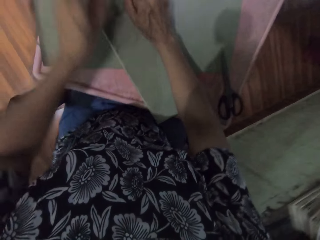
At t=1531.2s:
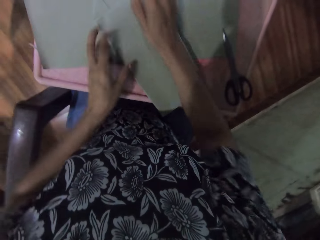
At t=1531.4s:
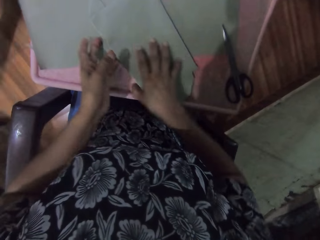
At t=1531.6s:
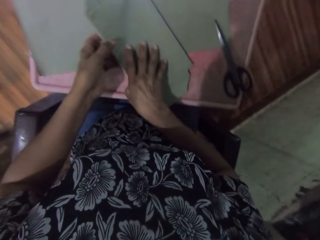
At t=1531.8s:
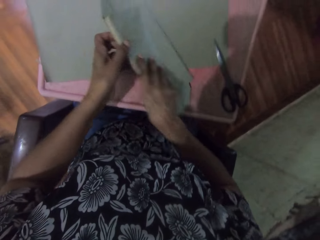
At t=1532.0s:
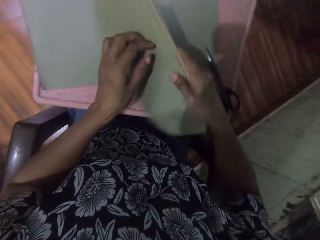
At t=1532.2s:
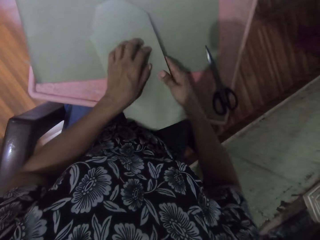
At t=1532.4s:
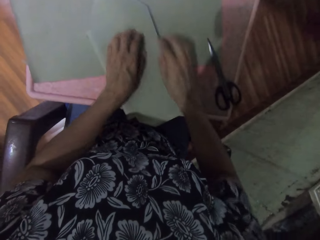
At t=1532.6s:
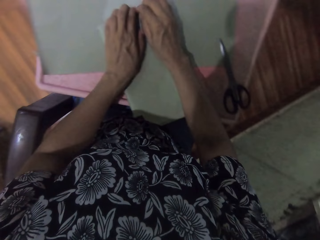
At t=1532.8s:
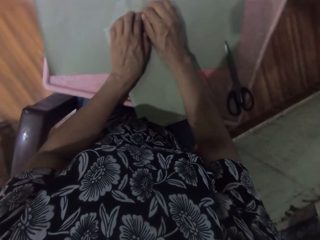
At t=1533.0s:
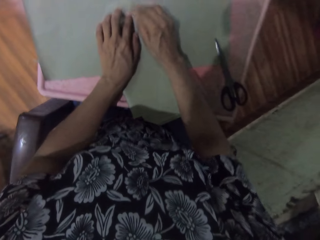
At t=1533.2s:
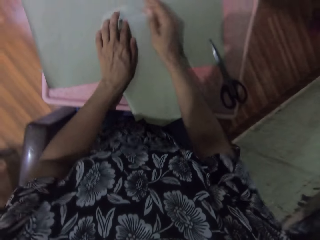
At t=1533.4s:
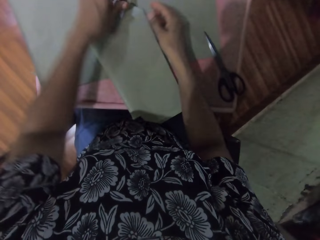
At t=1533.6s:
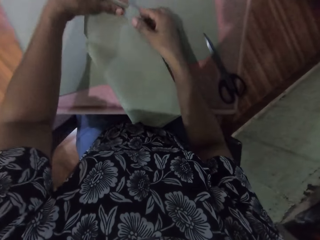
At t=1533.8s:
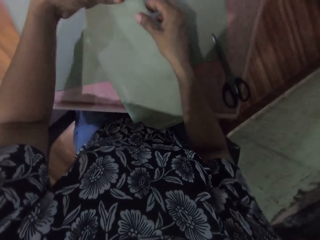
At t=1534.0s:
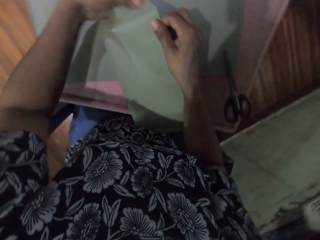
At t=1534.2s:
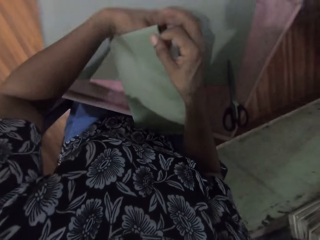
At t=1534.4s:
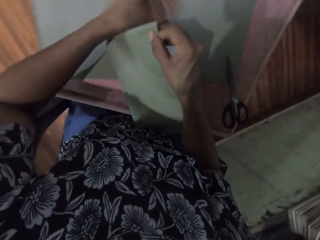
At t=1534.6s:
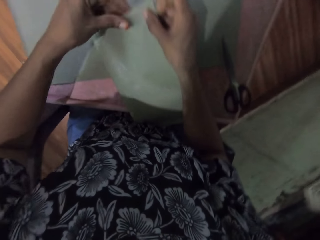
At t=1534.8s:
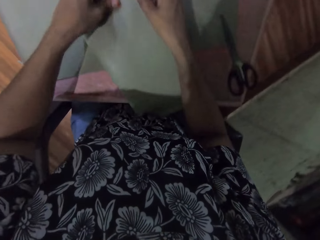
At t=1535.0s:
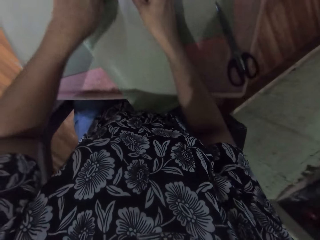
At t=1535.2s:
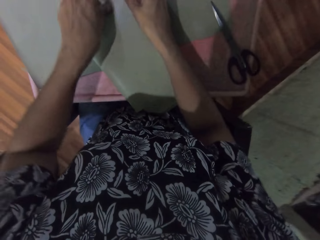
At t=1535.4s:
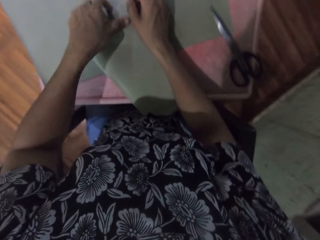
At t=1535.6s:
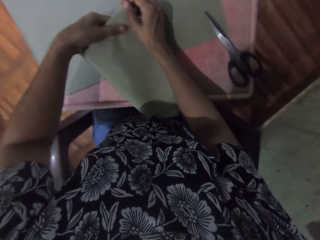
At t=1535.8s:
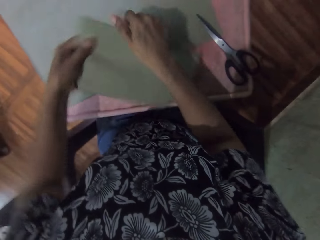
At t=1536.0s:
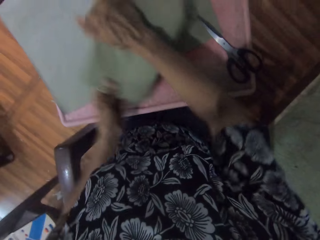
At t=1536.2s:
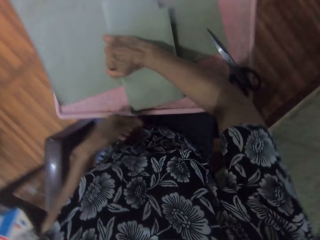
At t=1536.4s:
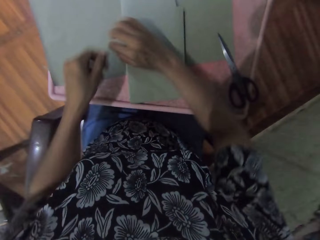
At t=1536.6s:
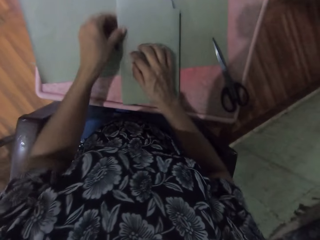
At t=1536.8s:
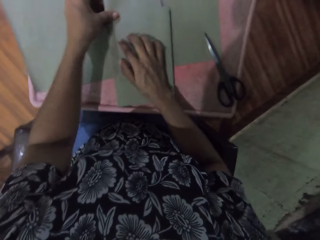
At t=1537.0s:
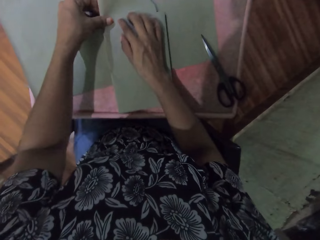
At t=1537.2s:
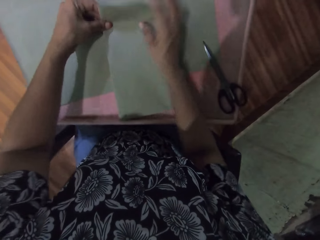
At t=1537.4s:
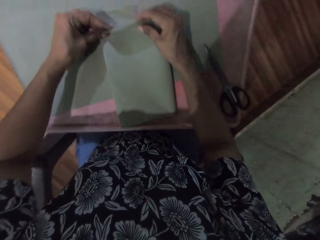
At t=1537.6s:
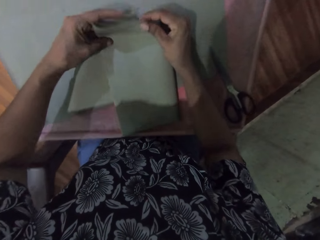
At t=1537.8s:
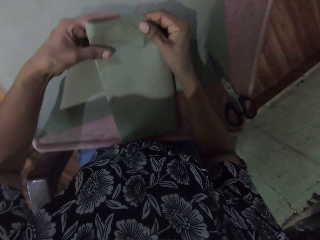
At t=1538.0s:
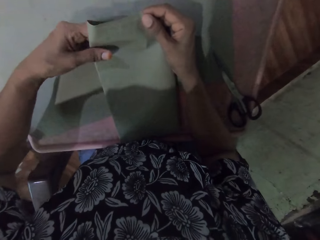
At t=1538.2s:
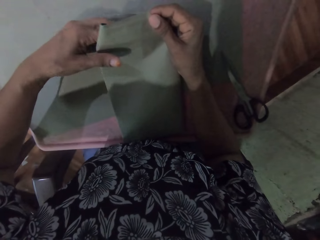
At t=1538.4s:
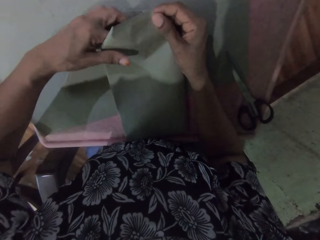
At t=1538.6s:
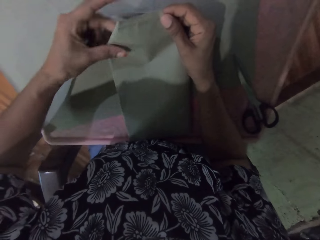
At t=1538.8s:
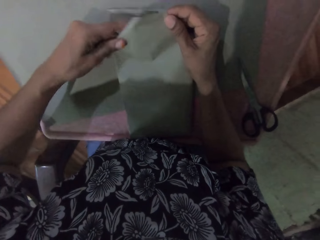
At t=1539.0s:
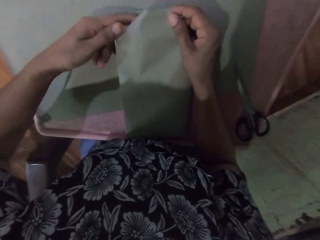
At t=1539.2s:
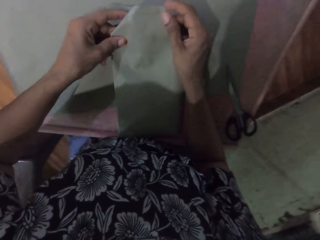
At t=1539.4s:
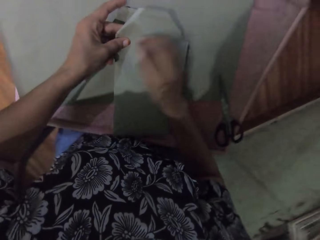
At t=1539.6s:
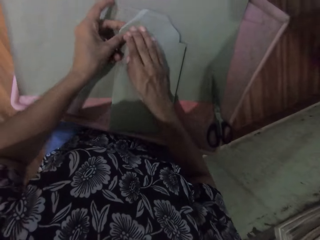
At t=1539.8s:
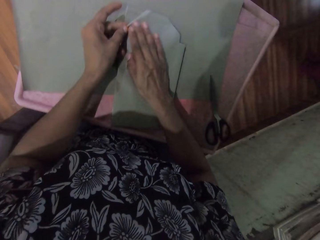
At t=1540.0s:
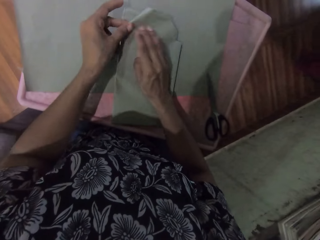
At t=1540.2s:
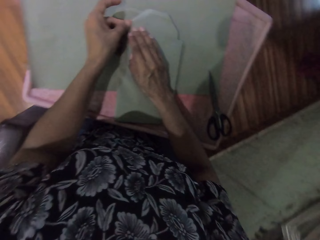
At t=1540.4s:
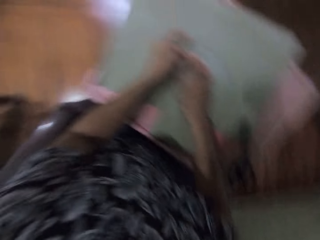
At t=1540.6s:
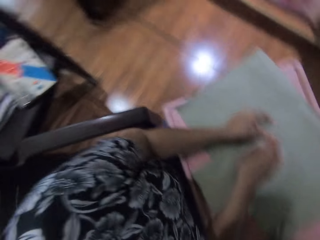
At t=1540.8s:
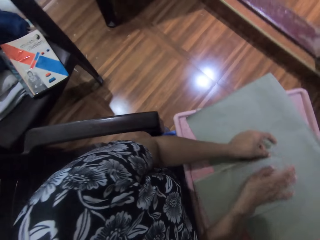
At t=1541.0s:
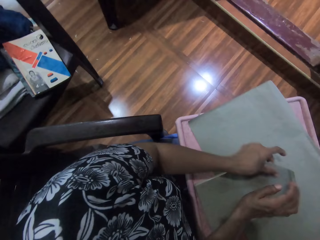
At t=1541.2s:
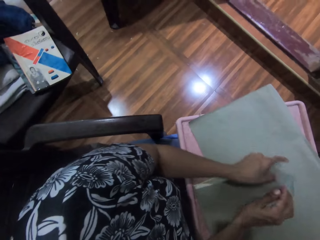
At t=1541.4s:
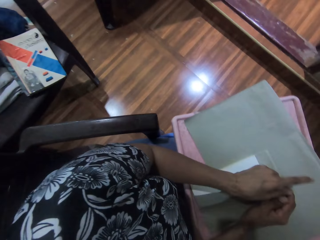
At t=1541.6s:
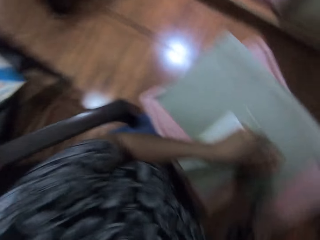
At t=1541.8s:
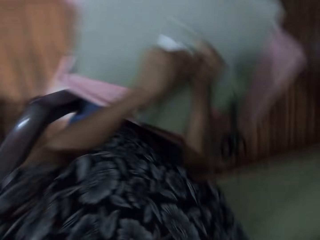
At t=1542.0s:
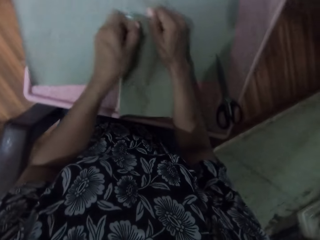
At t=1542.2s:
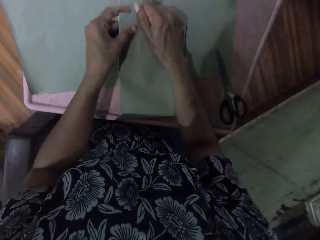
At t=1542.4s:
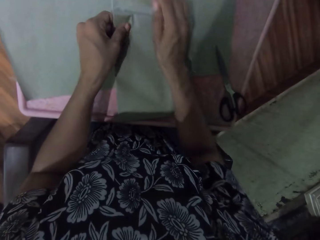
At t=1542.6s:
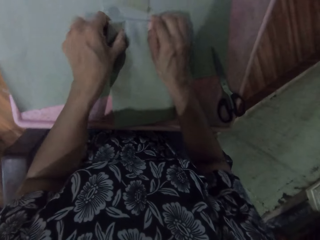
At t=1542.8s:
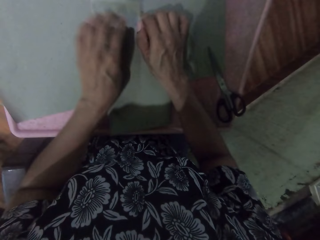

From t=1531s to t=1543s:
The camera wearer turns the book with both hands. They fold the brown paper with both hands. They turn the book with both hands. They fold the brown paper with both hands.

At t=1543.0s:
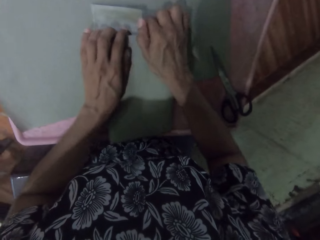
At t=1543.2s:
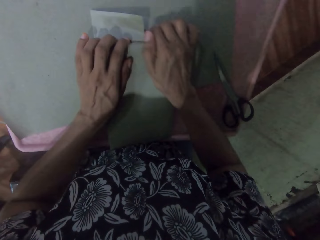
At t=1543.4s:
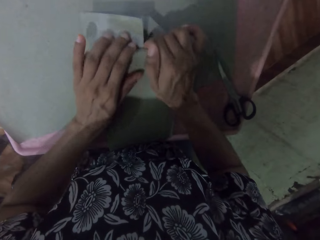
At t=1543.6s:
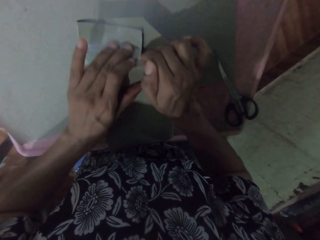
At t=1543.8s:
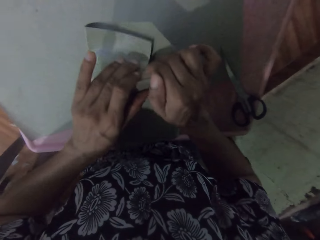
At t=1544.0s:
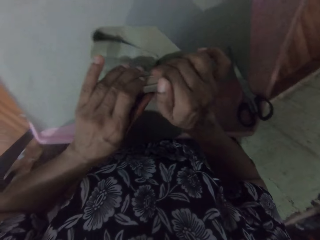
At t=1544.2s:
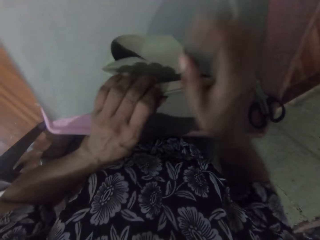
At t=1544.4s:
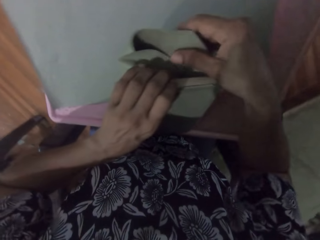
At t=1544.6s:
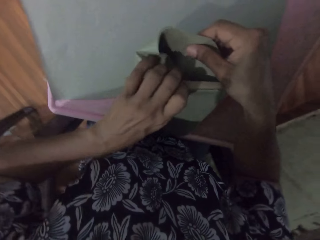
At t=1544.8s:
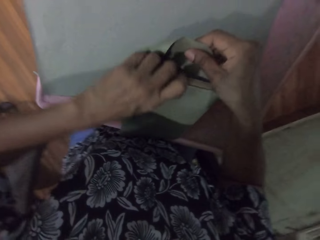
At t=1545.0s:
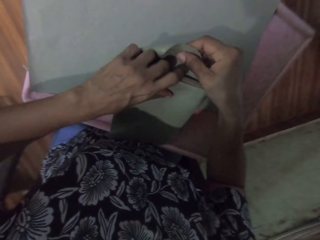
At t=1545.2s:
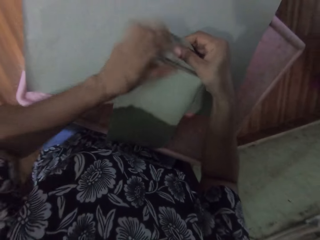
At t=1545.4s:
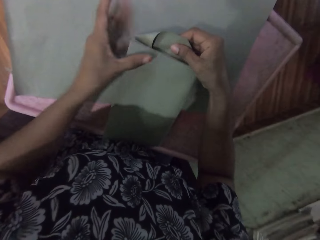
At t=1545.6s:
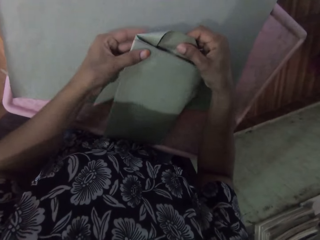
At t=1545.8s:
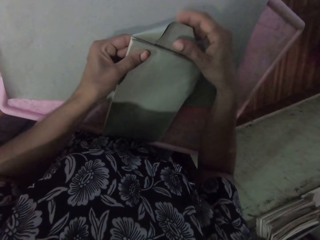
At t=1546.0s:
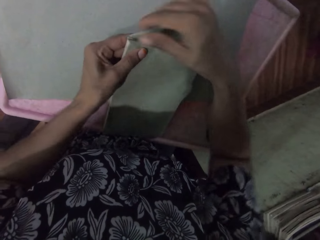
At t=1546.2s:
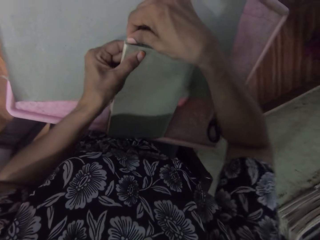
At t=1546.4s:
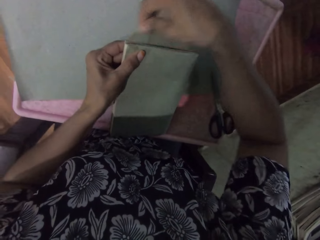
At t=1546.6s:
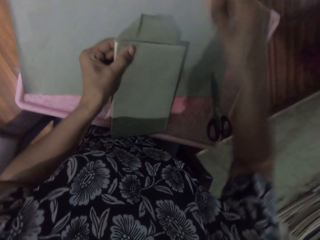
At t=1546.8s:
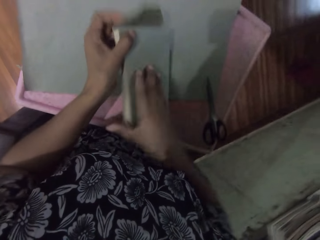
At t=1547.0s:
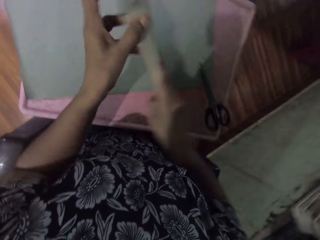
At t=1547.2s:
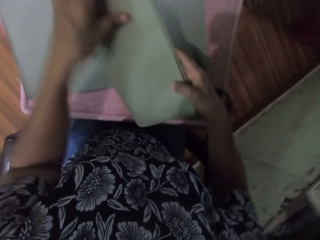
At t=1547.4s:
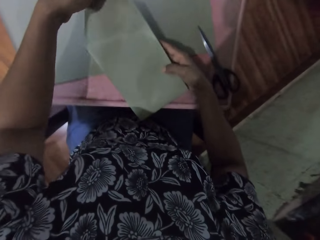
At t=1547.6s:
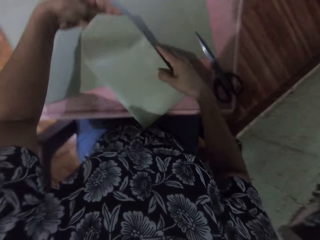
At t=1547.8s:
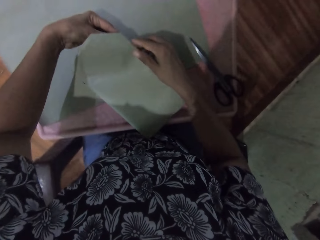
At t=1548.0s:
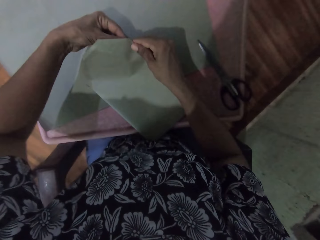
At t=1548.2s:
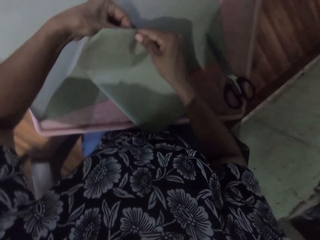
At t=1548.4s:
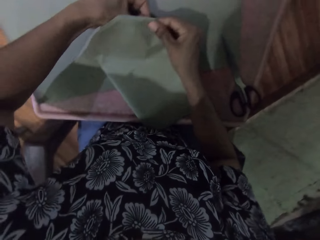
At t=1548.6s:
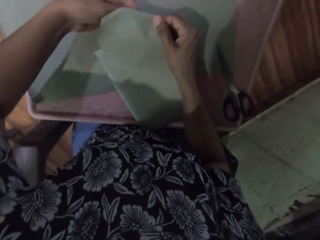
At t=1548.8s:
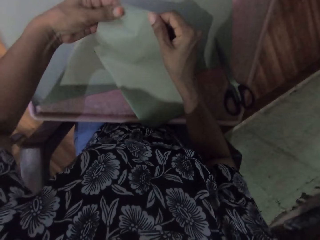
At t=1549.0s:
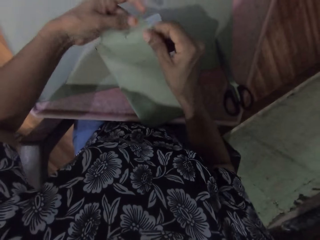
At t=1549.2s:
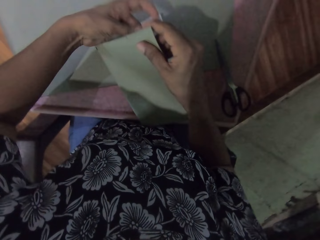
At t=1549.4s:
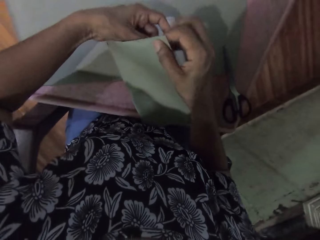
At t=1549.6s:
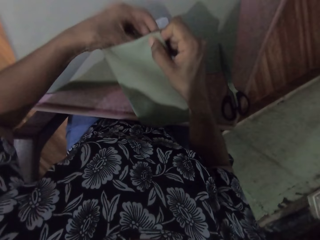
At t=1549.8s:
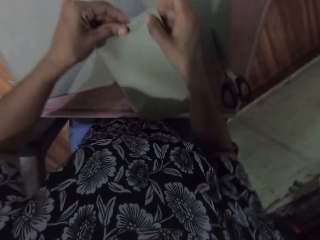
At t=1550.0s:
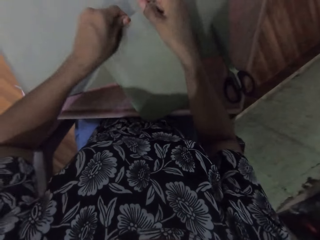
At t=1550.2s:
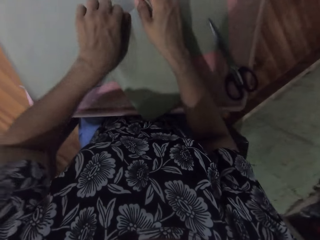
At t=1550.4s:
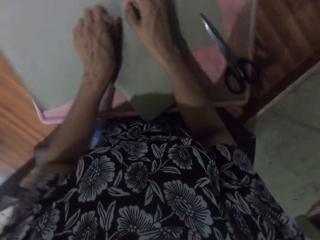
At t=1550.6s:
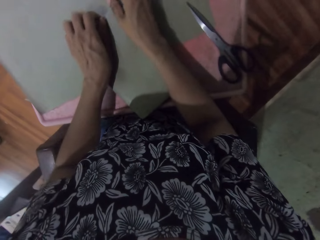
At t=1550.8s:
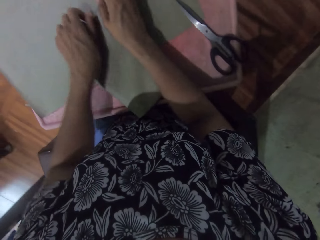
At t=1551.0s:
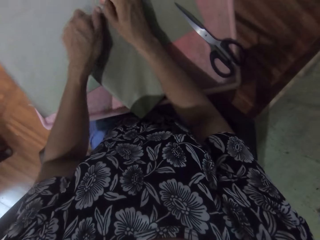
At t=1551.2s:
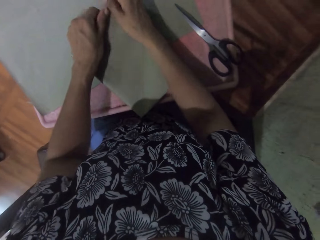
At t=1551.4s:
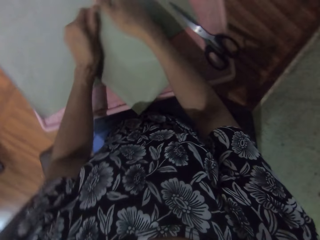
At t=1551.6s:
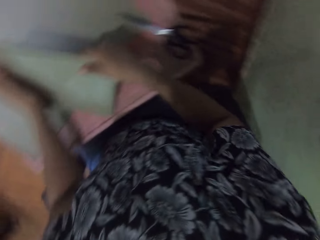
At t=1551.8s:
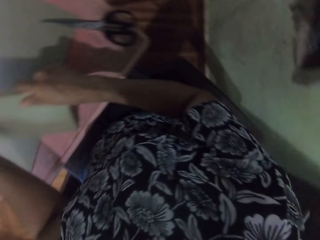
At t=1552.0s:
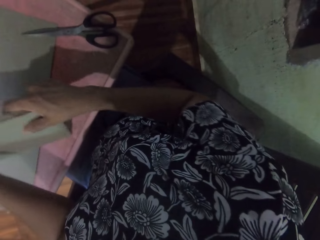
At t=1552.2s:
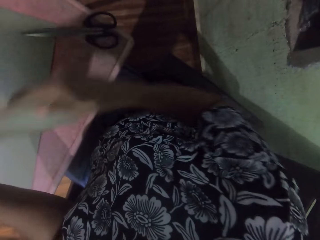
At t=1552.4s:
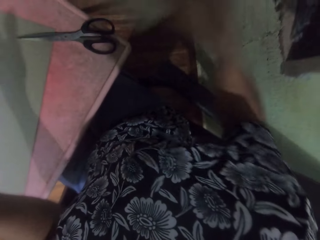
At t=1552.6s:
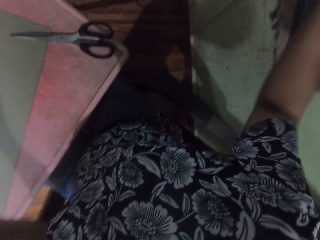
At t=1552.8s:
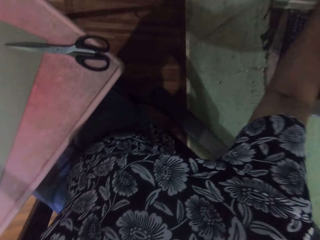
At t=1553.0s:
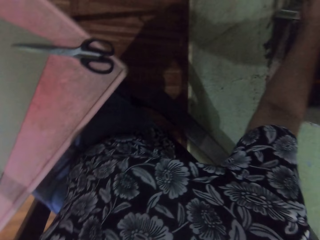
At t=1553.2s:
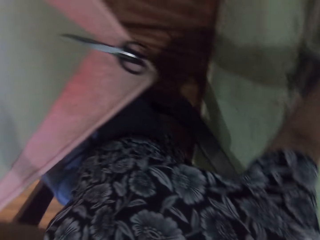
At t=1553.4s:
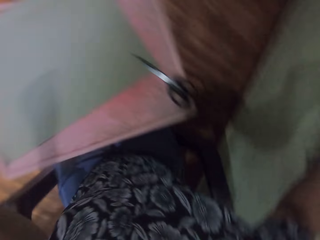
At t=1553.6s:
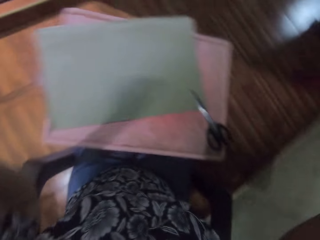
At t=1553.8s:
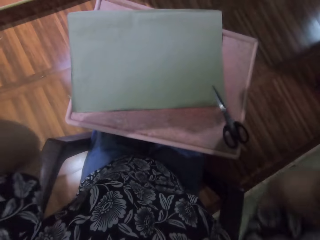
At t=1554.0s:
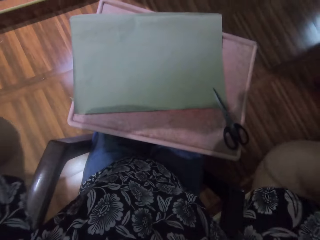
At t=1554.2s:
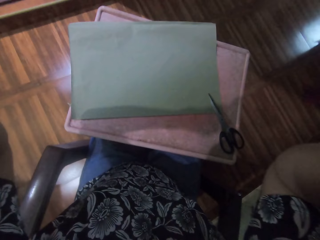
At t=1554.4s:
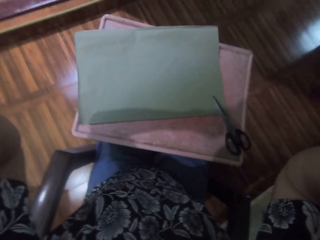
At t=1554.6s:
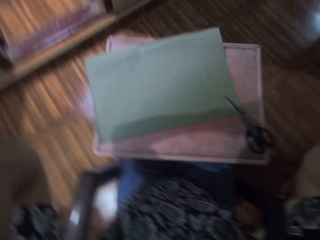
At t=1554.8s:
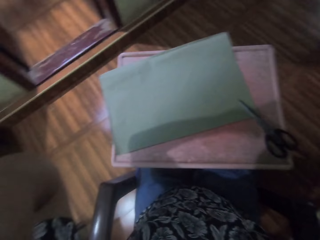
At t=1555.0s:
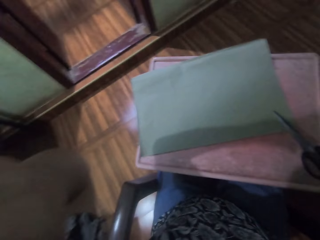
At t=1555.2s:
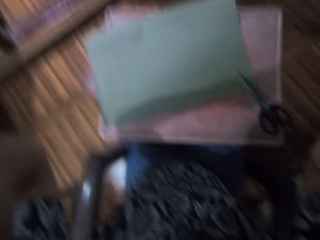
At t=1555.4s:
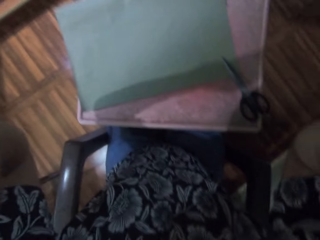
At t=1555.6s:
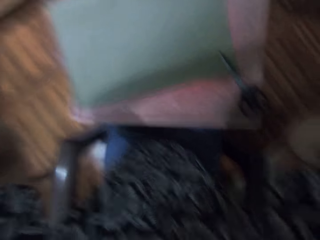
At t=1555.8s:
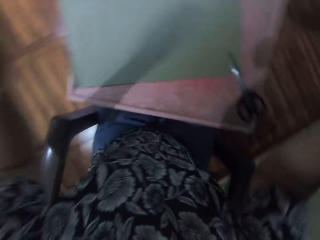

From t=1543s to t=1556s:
The camera wearer turns the book with both hands. She folds the brown paper with both hands. She moves the book. She drops the book on the table with her right hand. She touches the camera. She adjusts the camera on her head with both hands.
